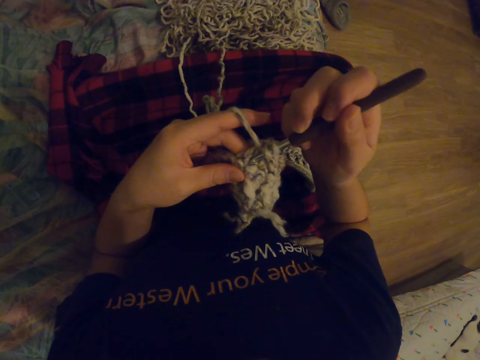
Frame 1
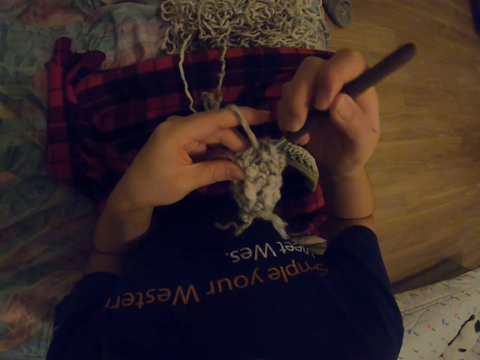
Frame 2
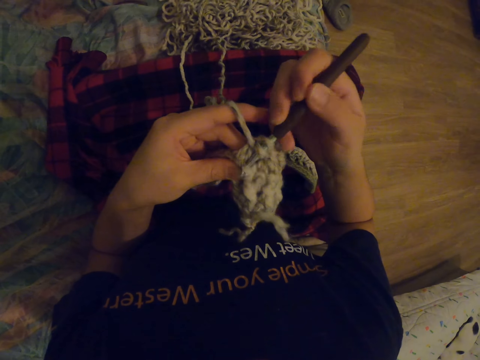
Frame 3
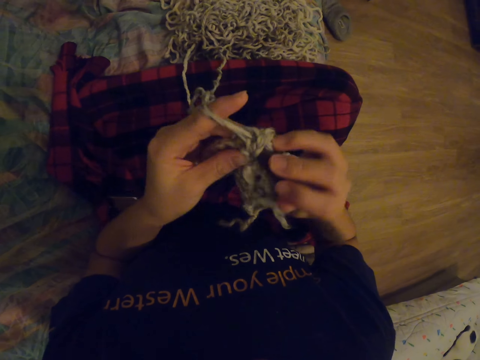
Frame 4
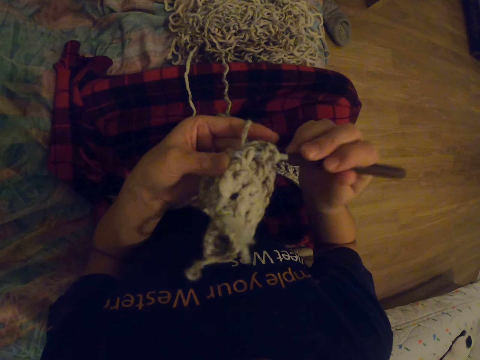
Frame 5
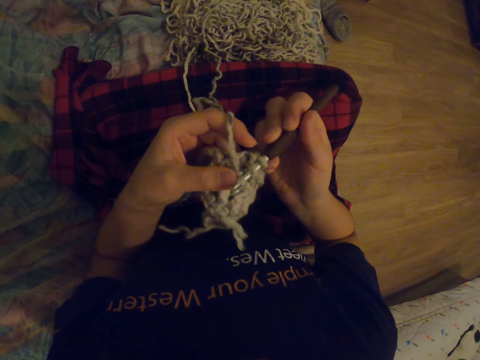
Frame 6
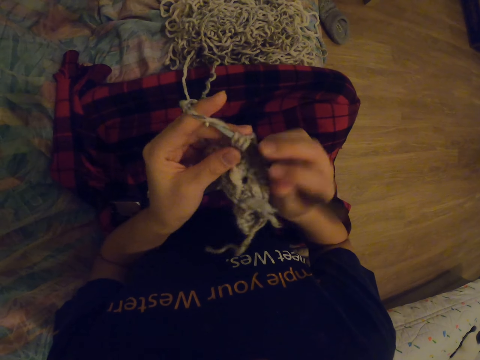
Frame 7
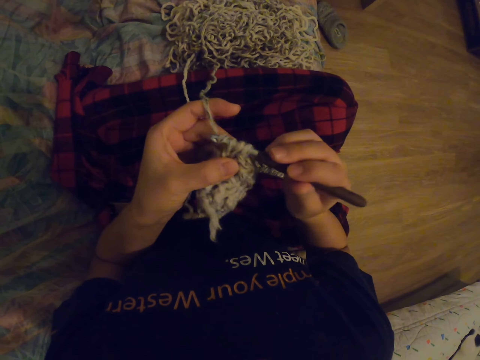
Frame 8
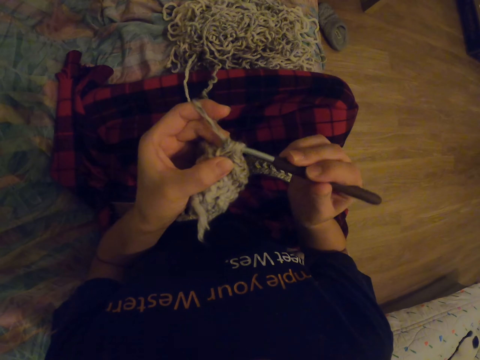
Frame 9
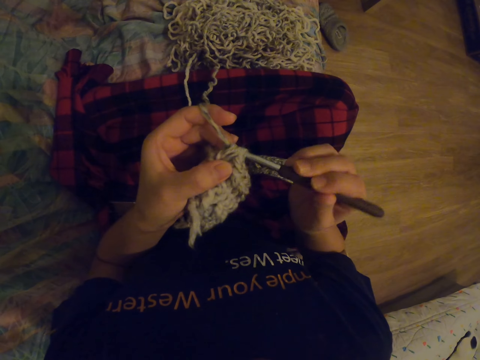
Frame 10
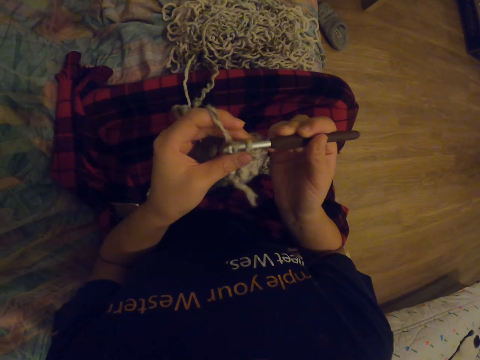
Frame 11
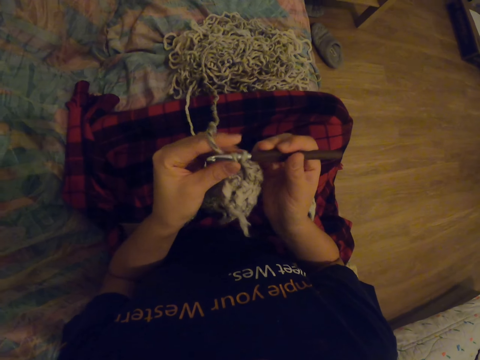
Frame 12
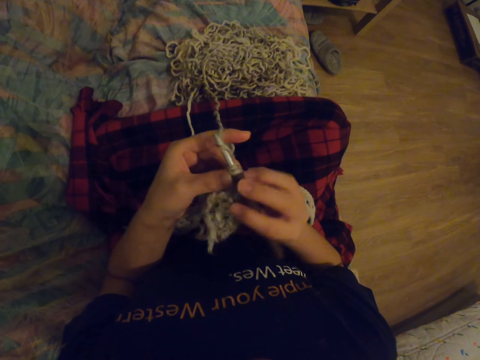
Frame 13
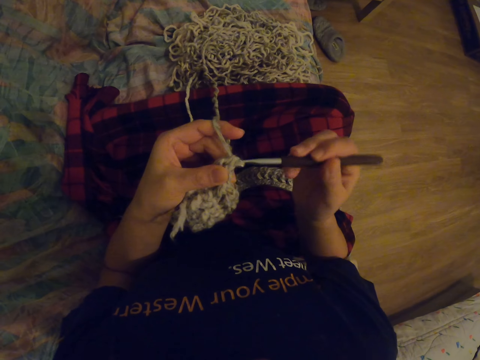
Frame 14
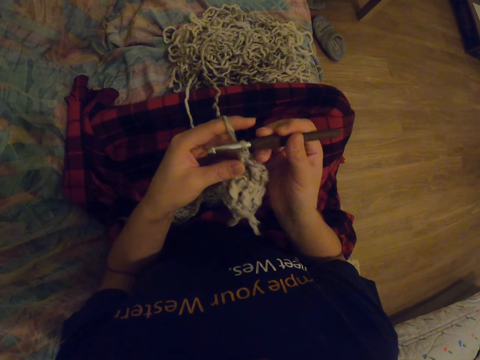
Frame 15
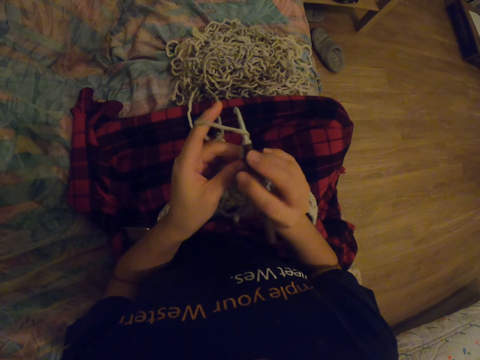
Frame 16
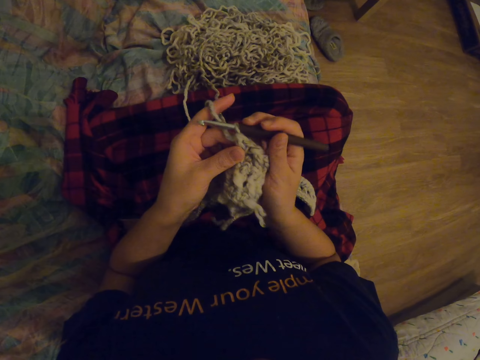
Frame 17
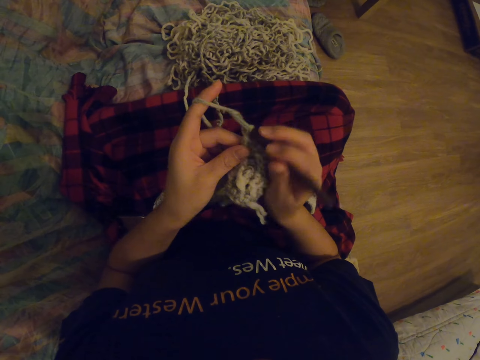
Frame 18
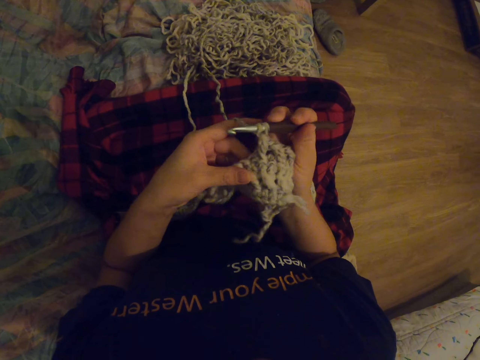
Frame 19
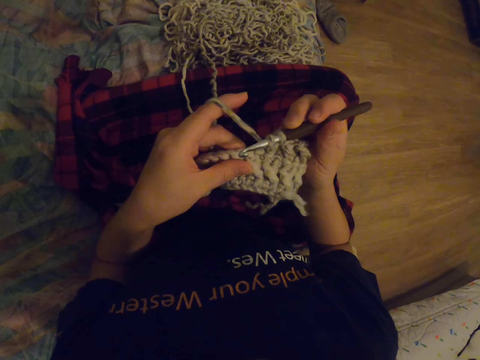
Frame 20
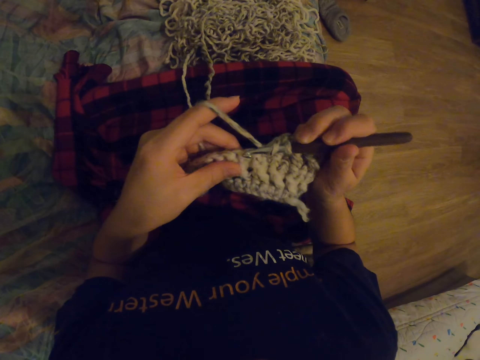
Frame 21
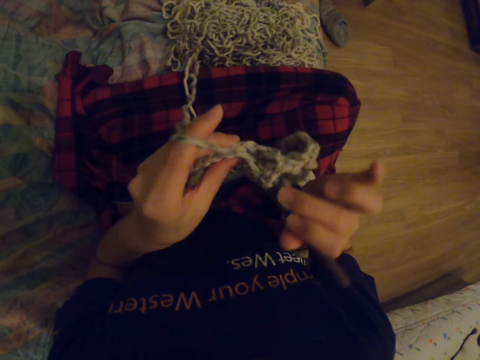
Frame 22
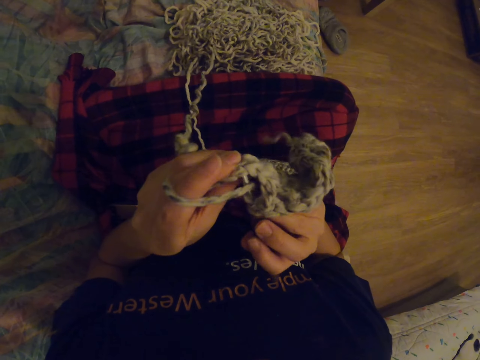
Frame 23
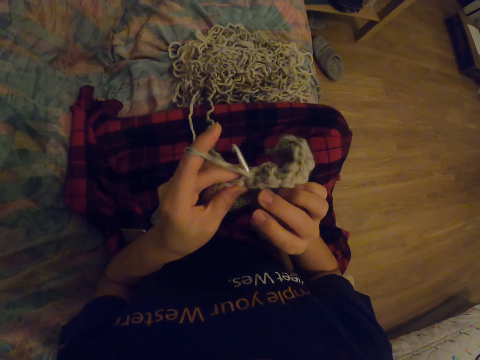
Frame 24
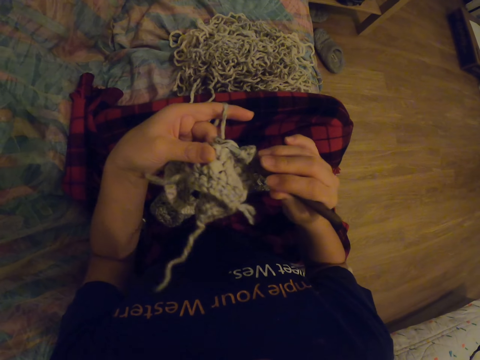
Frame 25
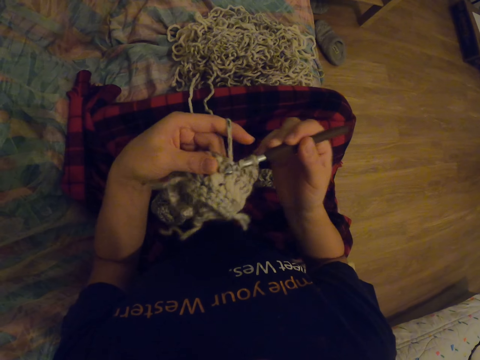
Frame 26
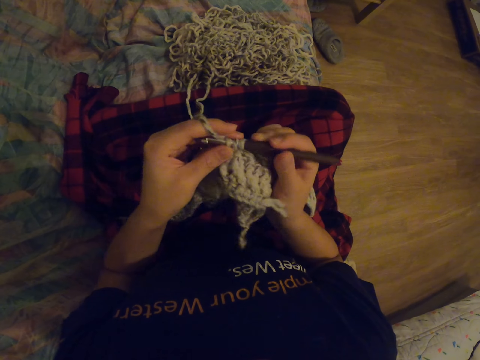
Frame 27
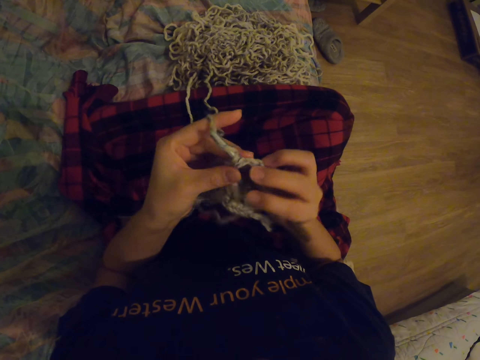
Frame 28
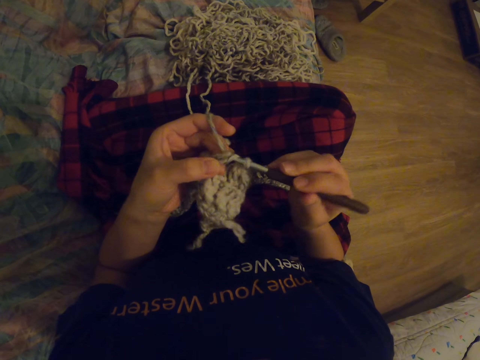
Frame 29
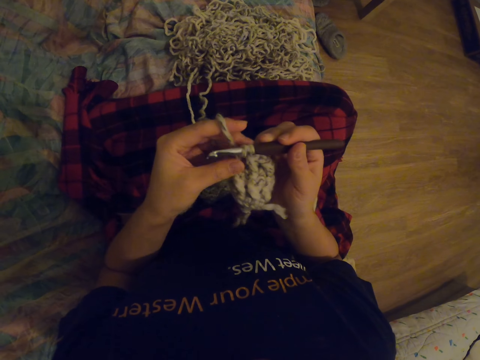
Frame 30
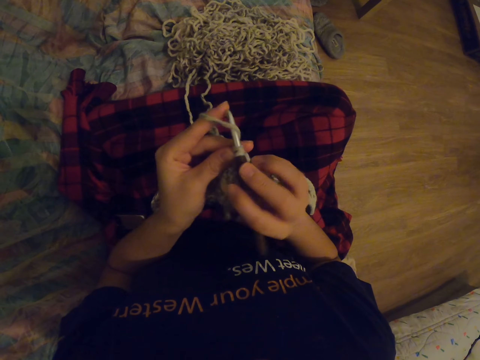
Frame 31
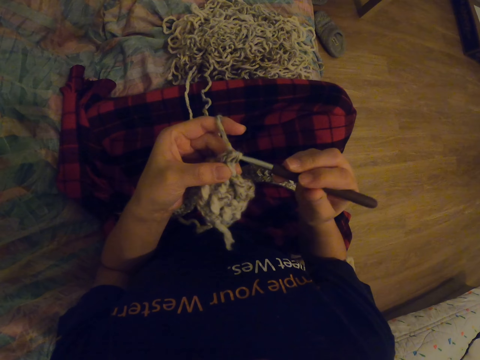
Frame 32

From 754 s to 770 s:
The camera wearer touches the fabric. They knit the fabric with the needle.

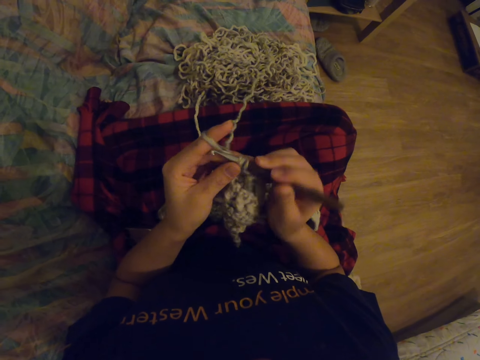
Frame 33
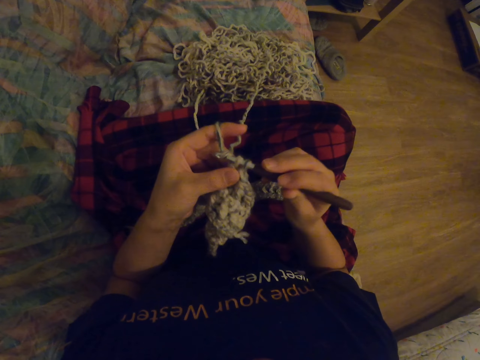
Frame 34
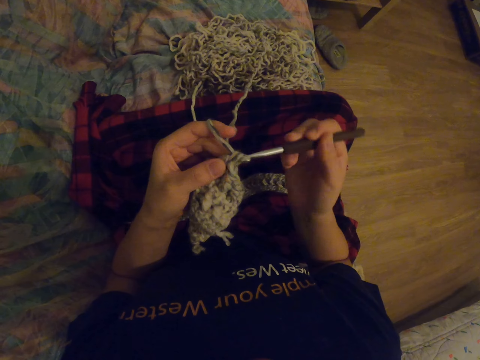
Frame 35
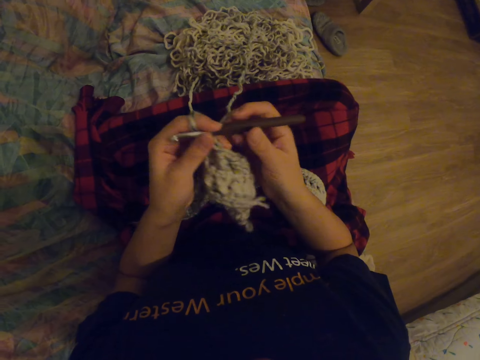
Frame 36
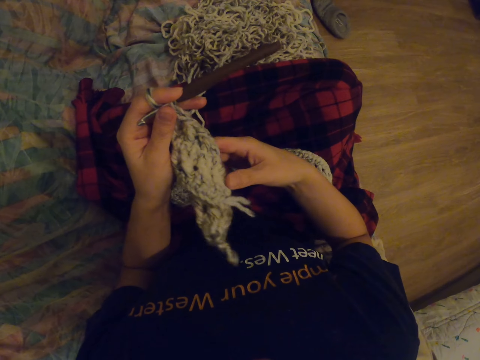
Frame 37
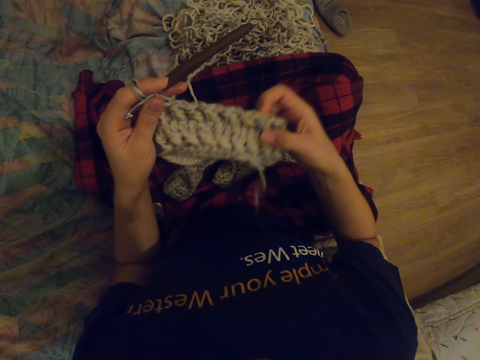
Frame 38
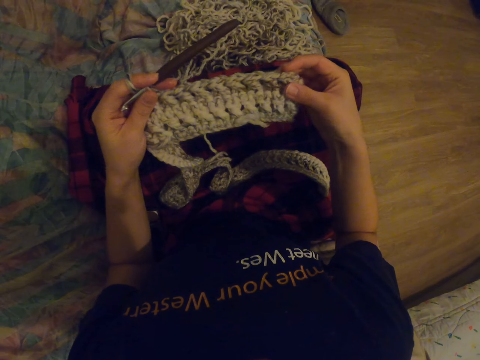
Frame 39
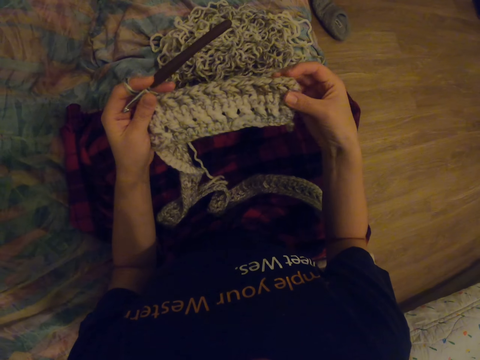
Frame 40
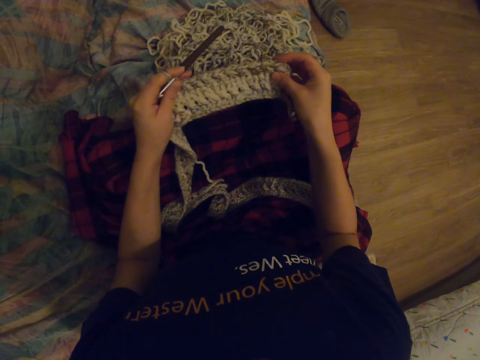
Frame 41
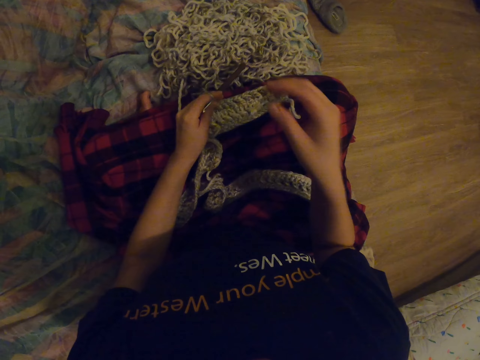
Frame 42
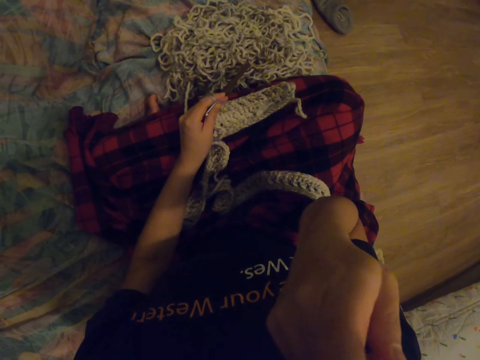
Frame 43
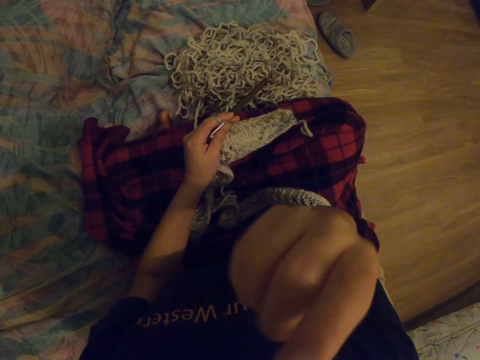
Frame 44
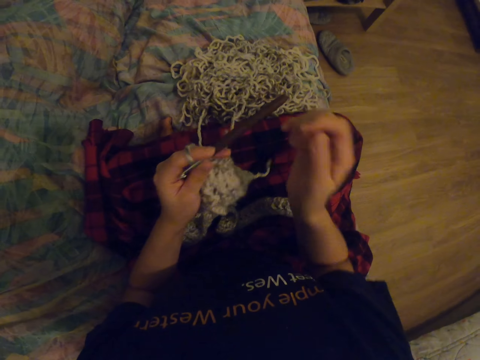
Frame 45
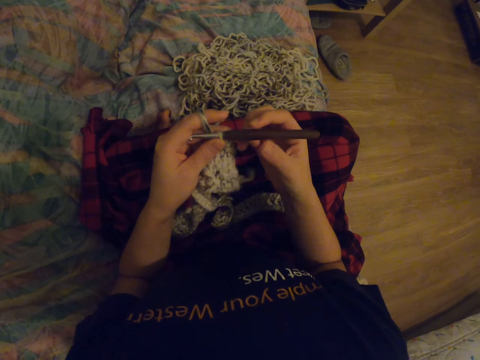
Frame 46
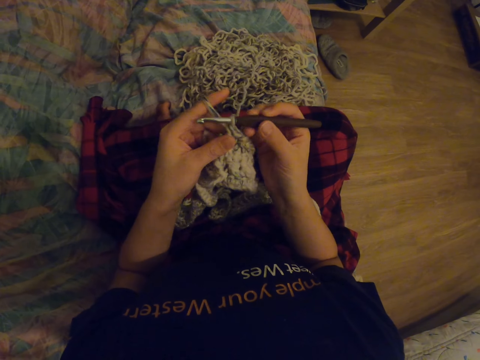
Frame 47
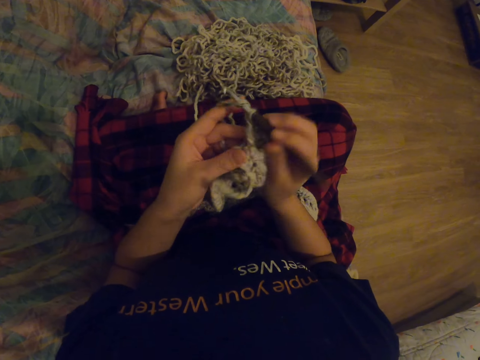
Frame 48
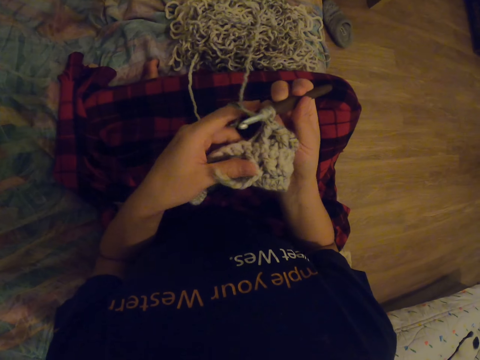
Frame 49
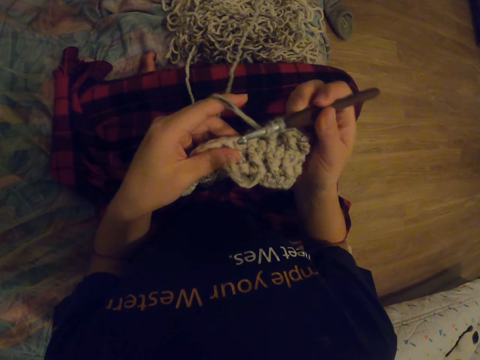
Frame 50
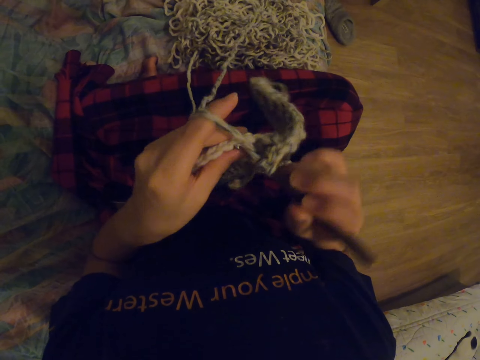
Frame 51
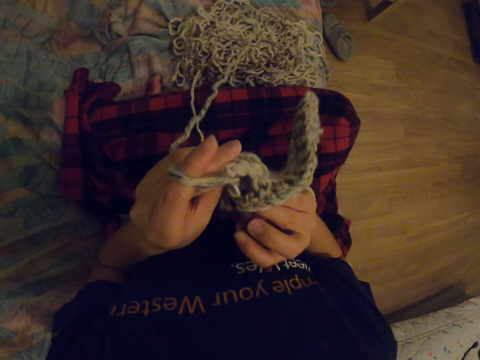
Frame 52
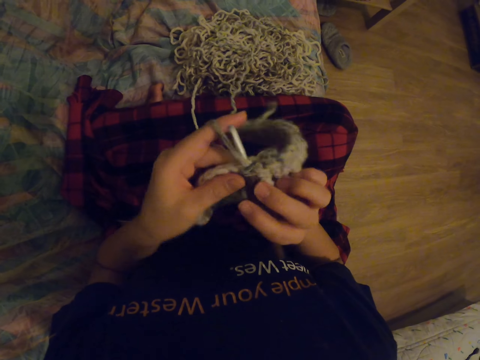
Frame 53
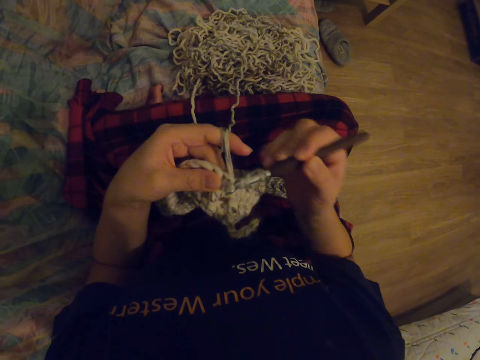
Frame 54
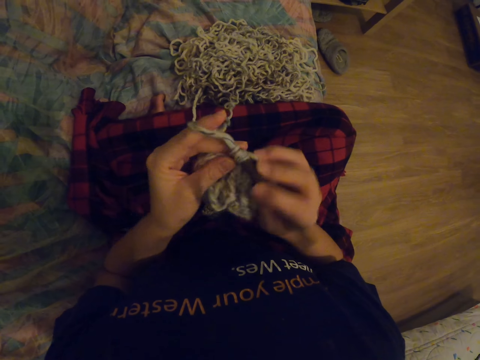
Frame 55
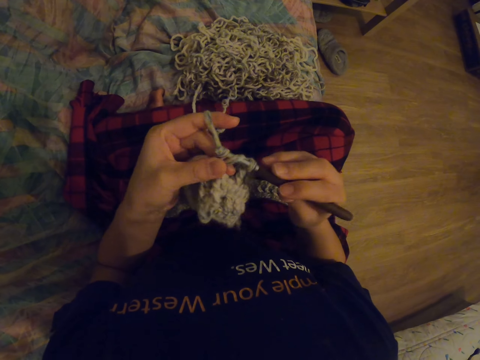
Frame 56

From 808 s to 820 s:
The camera wearer passes the needle to the left hand. They touch the fabric. They look at the fabric. They put the fabric on the lap. They touch the nose. They touch the needle. They knit the fabric with the needle.
